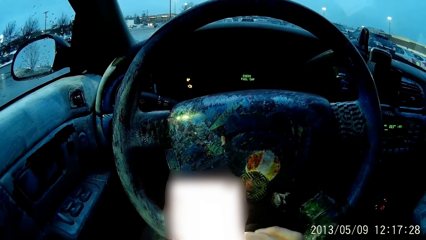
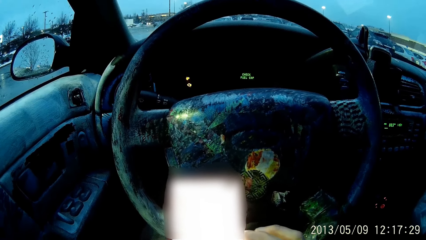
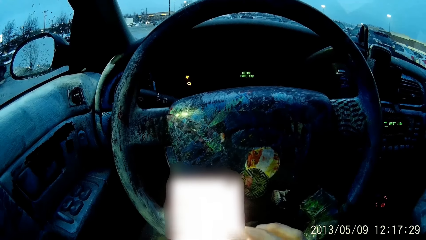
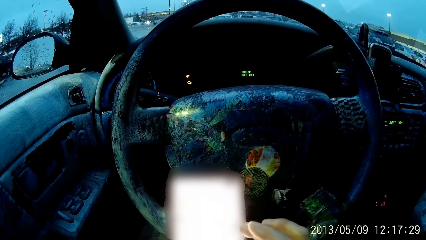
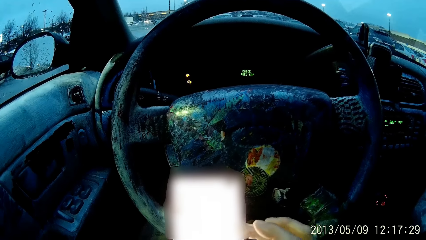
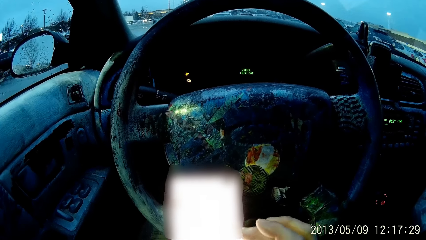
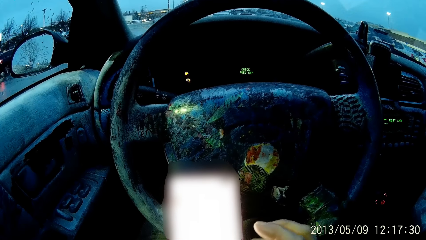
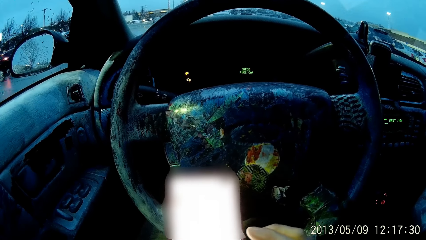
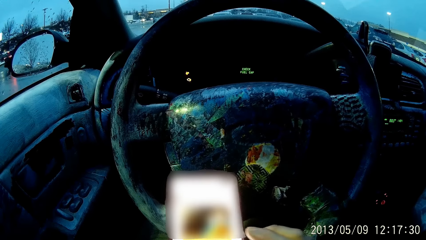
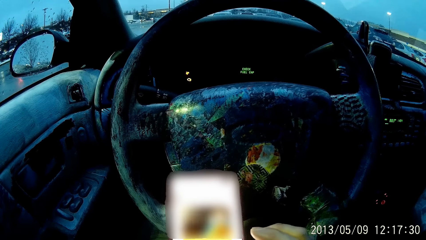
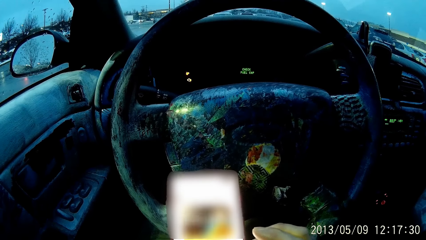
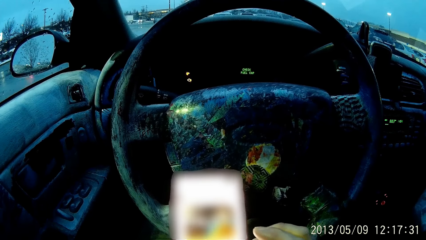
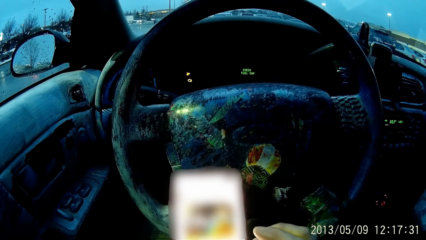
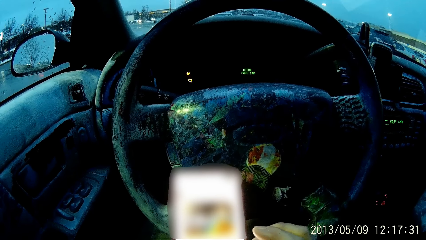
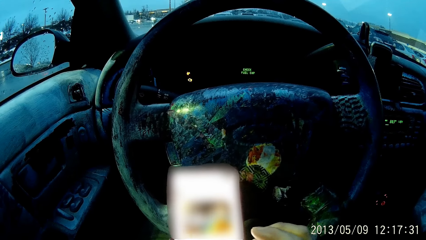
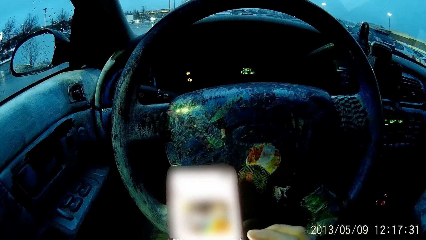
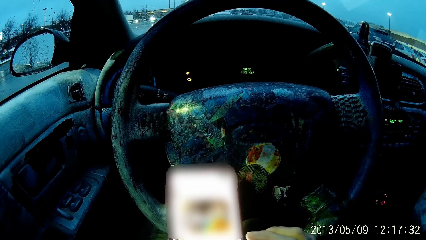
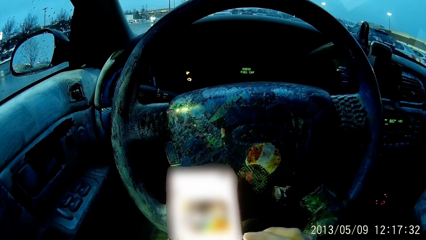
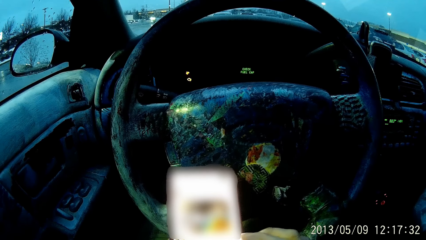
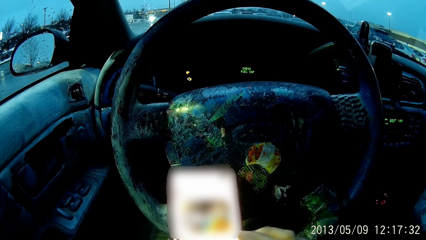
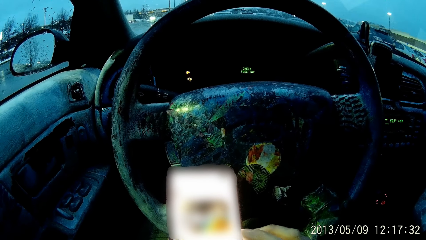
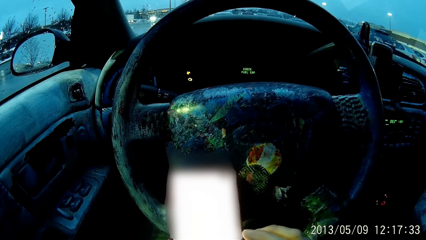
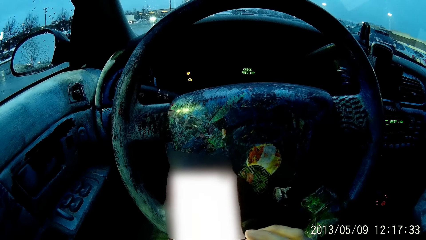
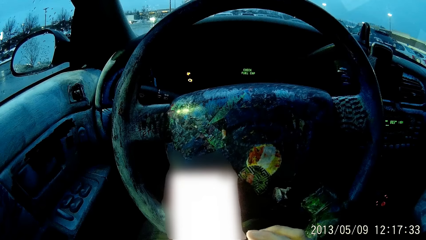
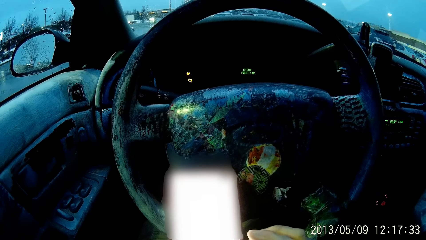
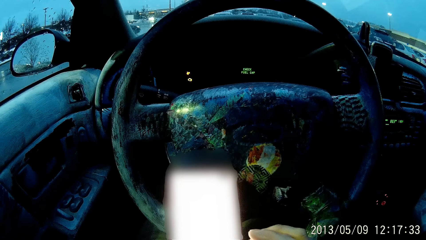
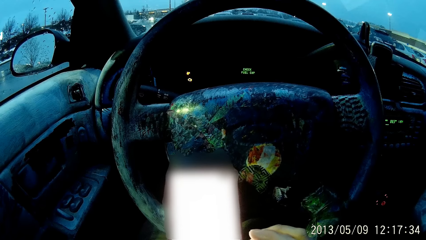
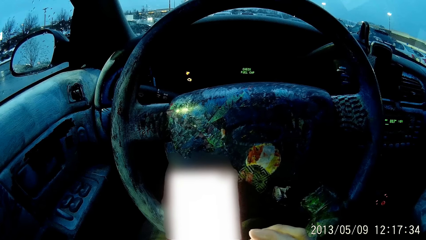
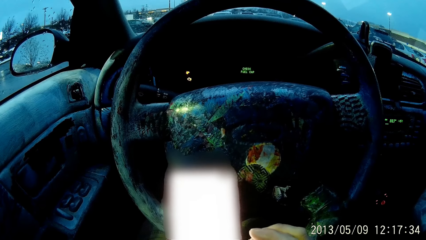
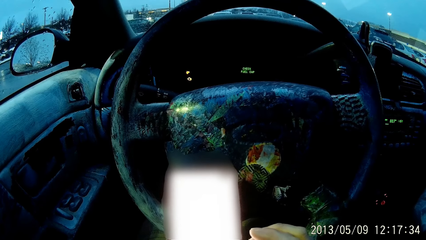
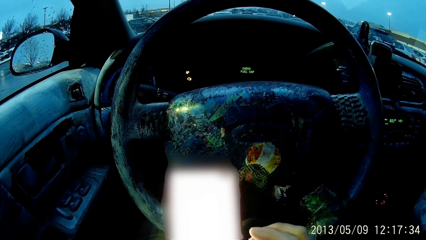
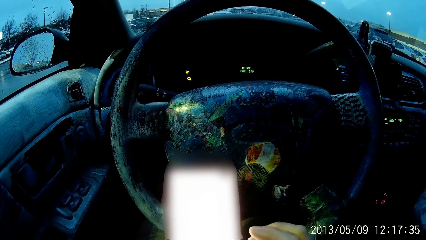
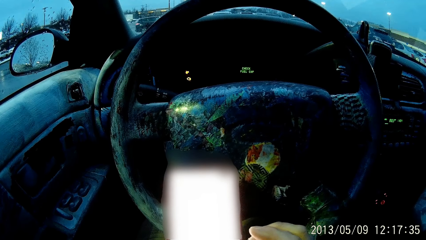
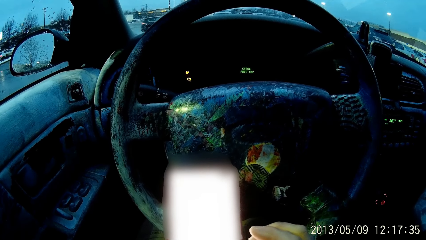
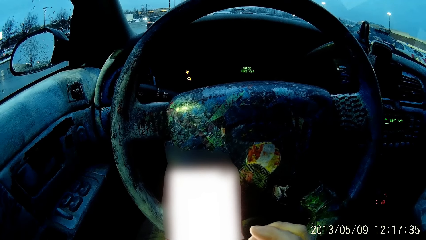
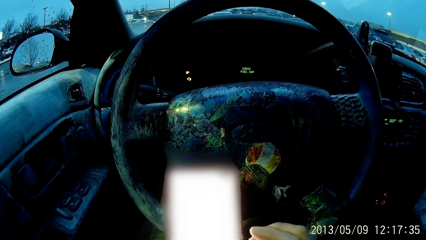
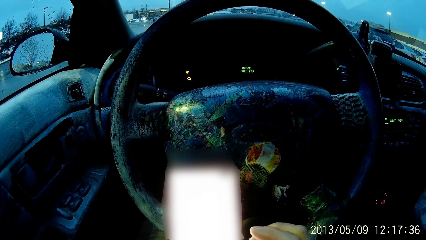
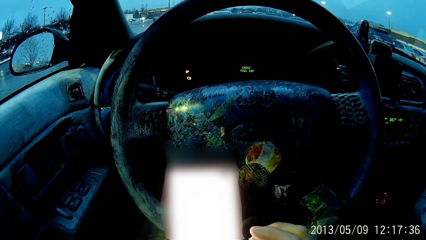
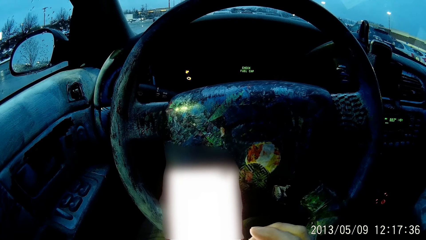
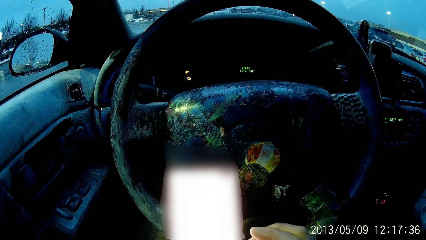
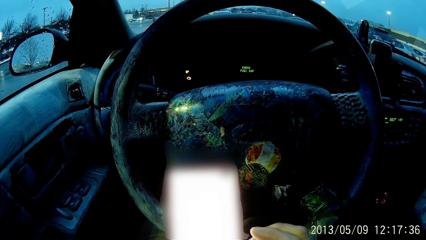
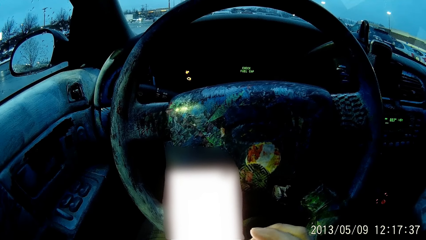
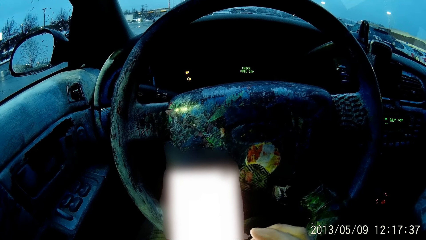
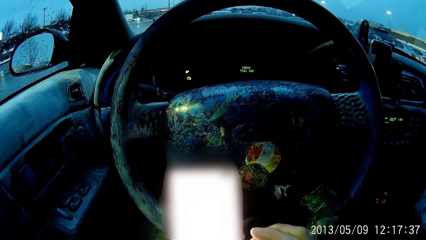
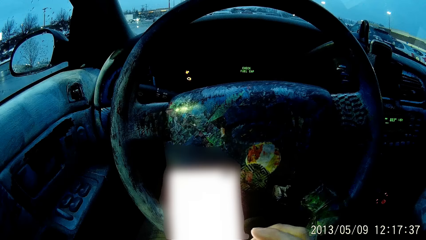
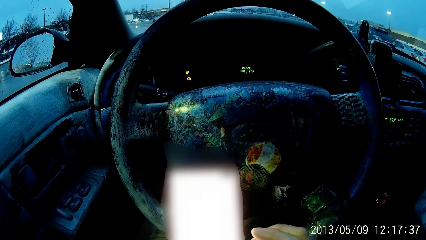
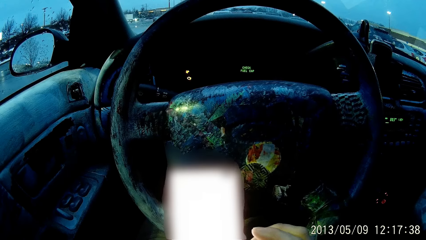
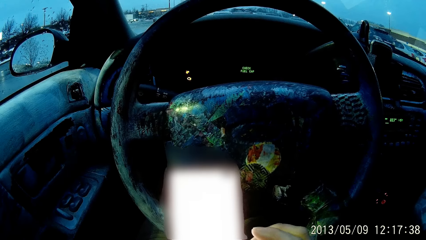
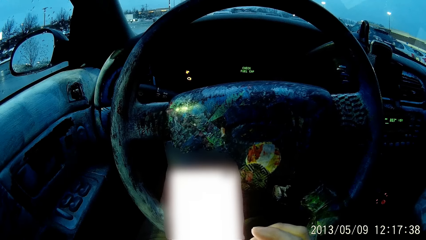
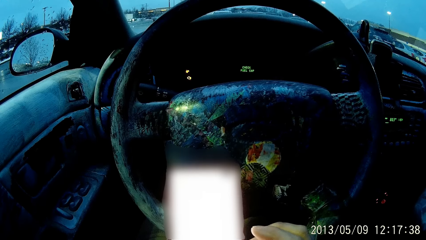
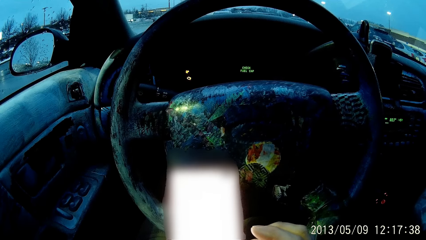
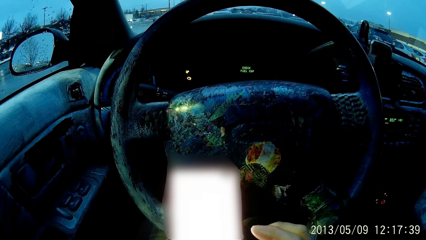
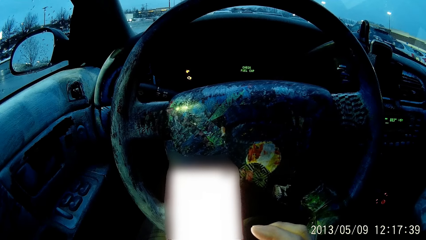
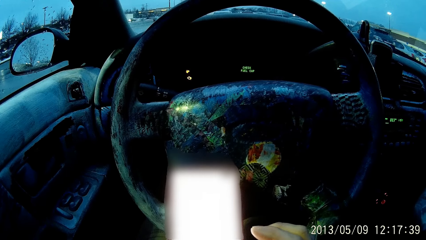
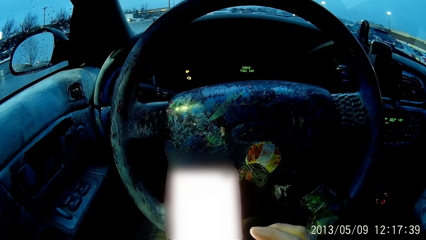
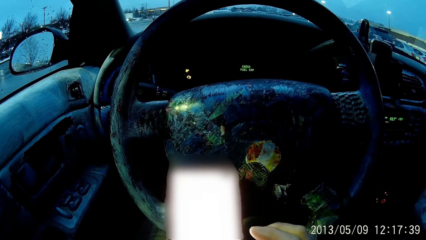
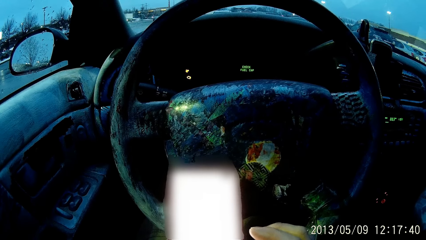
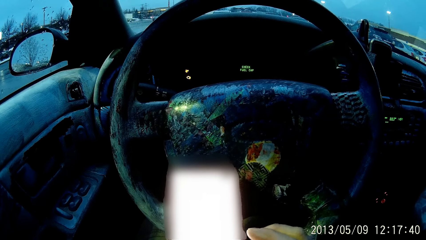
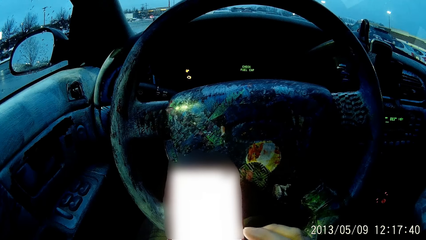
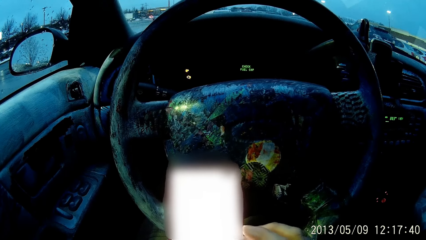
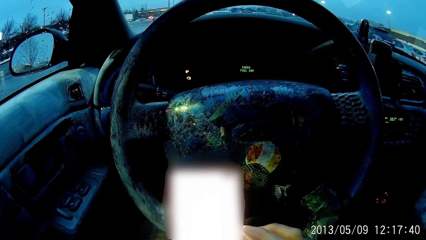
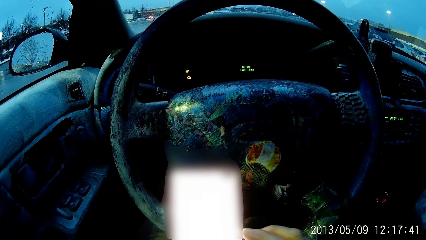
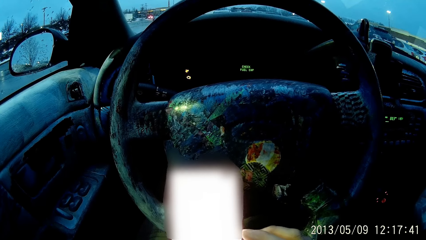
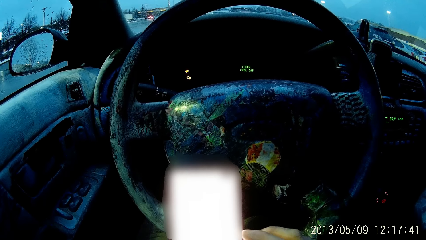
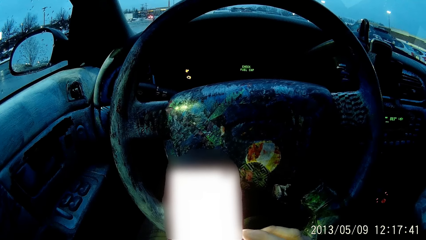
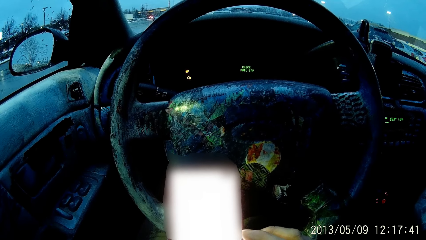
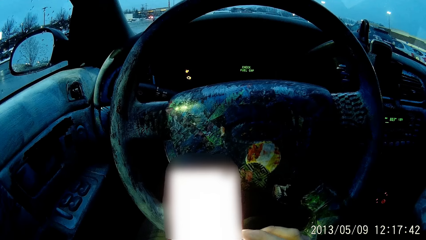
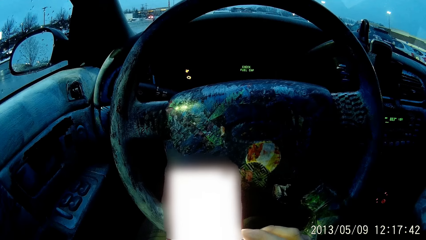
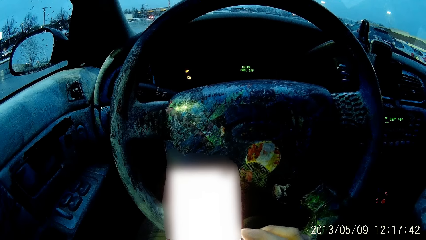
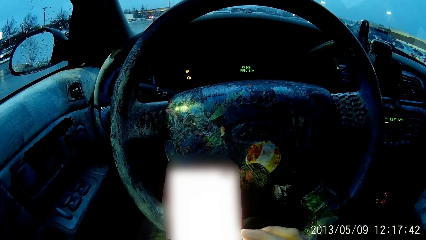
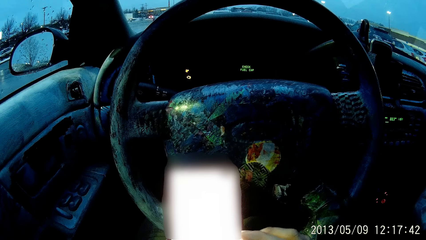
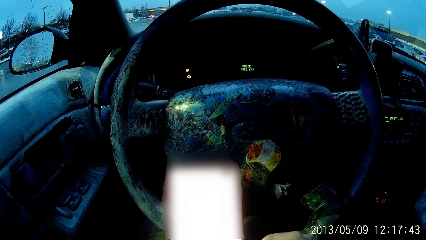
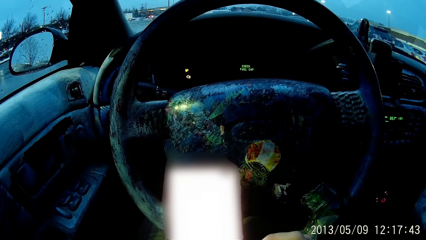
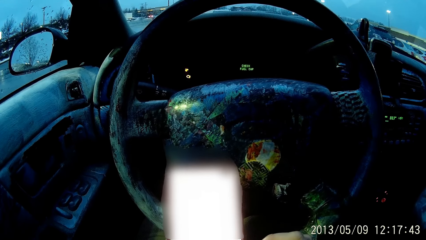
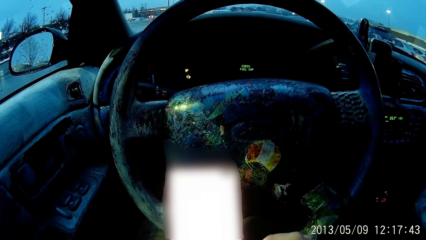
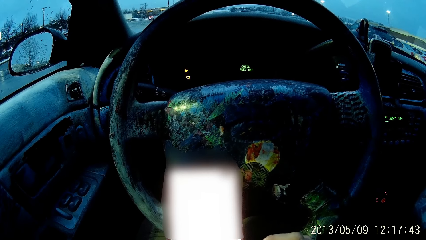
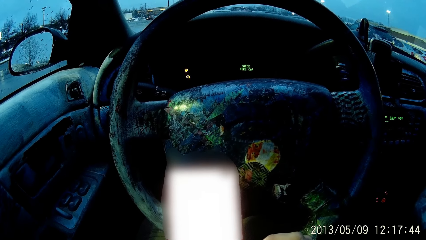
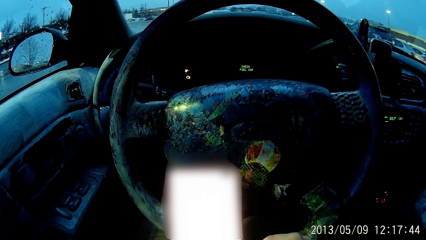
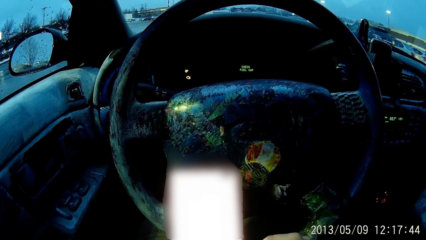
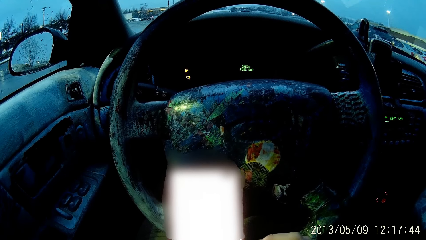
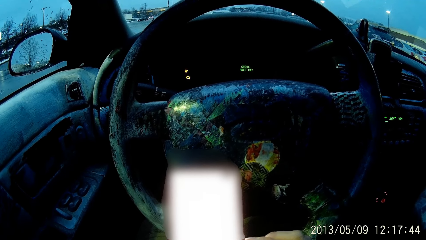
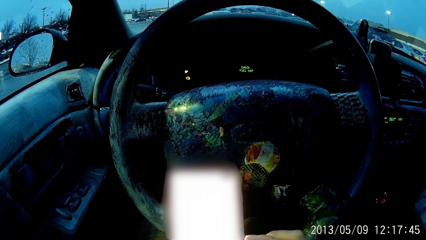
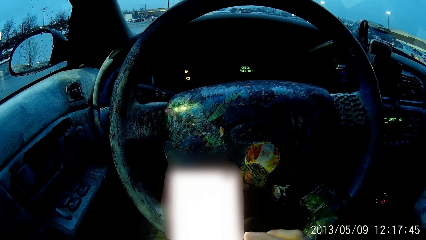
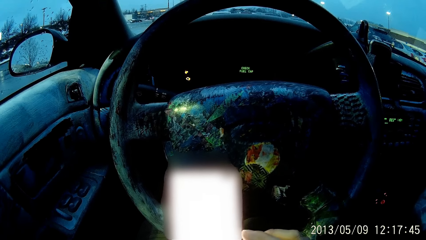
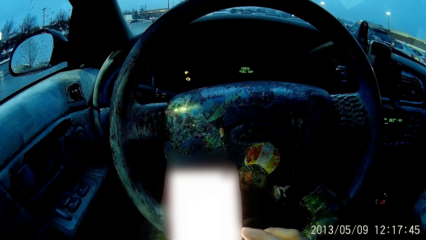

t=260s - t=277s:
The camera wearer removes the right hand. They touch the phone screen with the right hand. They hold the phone.
